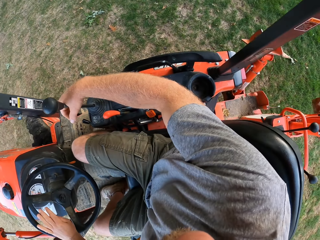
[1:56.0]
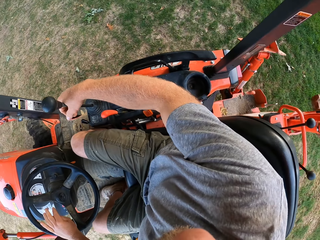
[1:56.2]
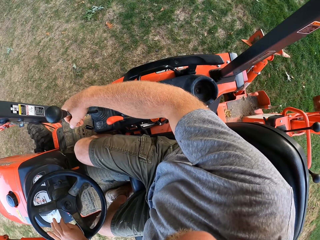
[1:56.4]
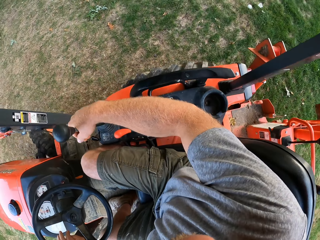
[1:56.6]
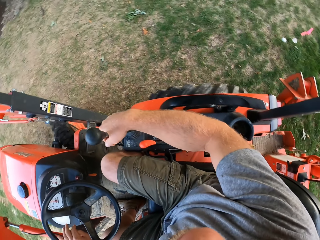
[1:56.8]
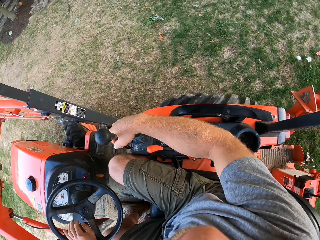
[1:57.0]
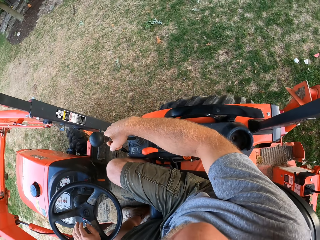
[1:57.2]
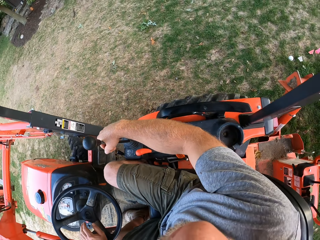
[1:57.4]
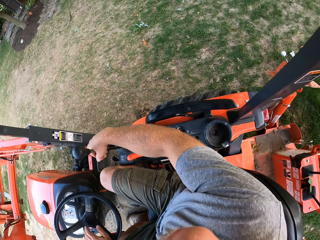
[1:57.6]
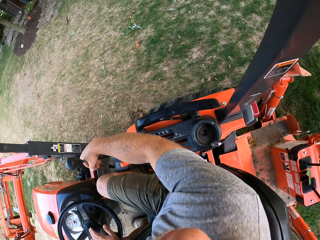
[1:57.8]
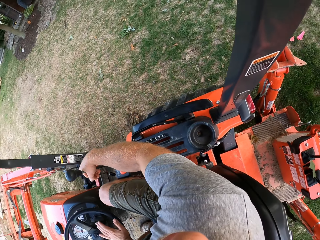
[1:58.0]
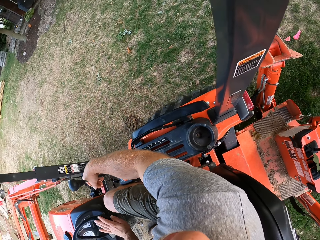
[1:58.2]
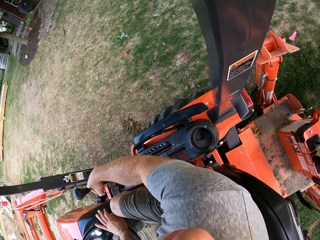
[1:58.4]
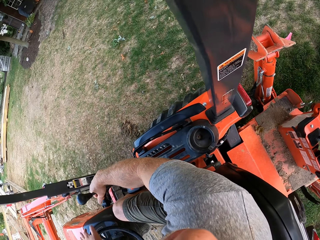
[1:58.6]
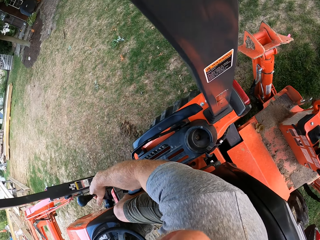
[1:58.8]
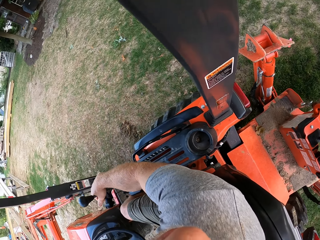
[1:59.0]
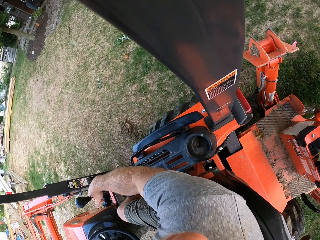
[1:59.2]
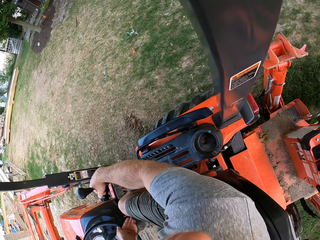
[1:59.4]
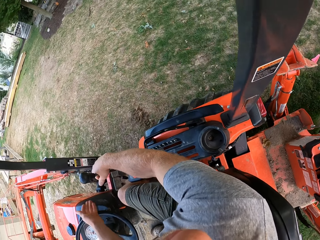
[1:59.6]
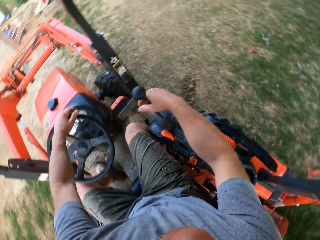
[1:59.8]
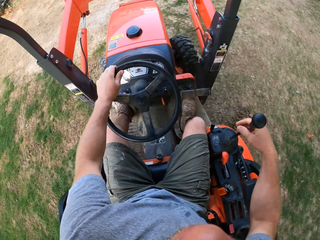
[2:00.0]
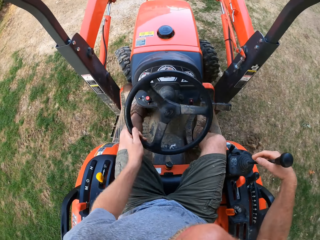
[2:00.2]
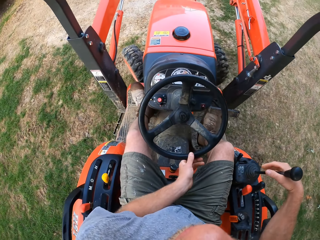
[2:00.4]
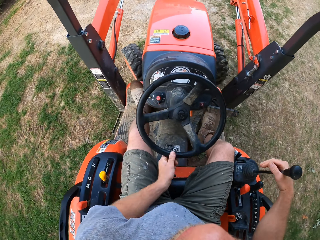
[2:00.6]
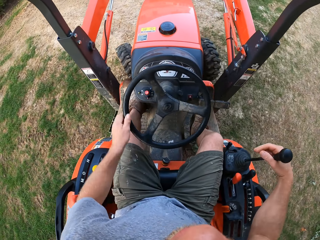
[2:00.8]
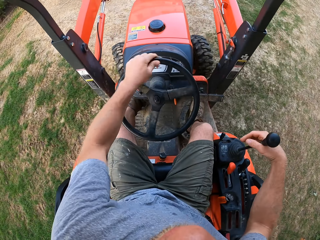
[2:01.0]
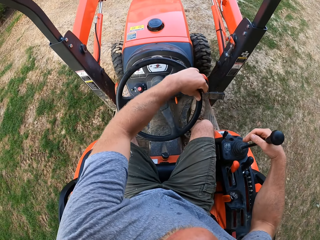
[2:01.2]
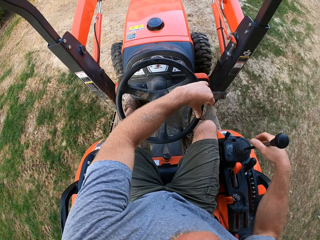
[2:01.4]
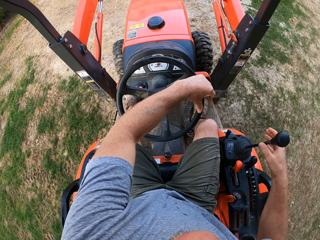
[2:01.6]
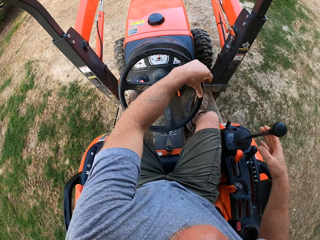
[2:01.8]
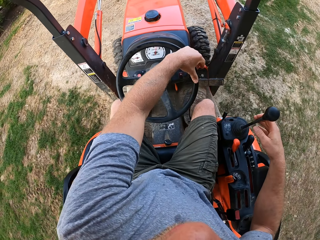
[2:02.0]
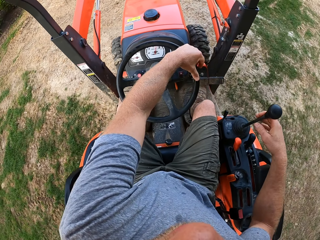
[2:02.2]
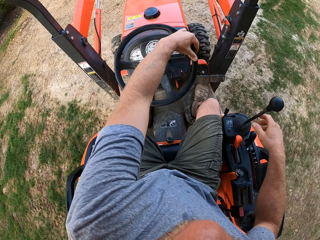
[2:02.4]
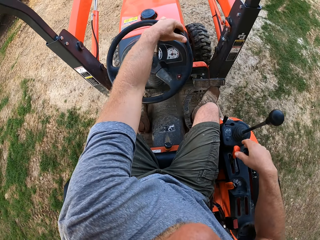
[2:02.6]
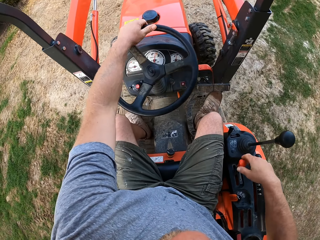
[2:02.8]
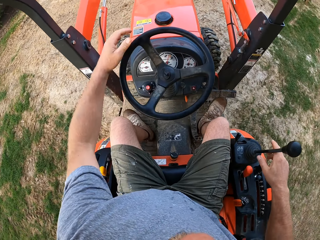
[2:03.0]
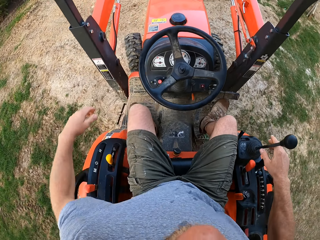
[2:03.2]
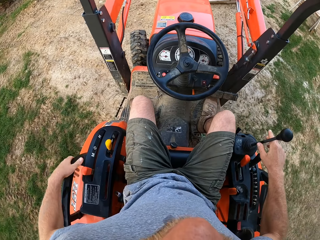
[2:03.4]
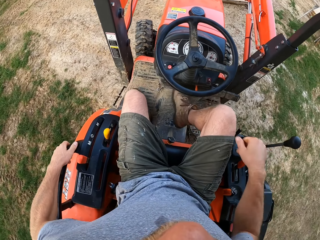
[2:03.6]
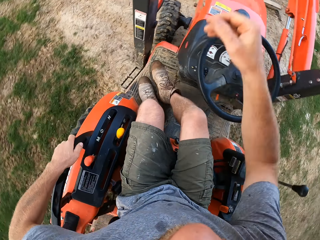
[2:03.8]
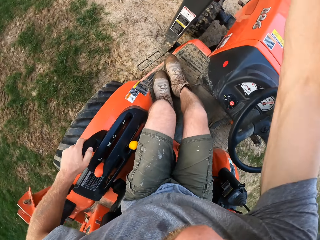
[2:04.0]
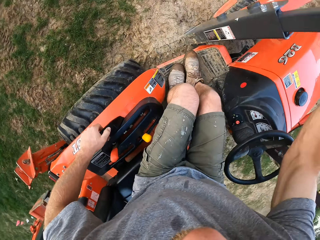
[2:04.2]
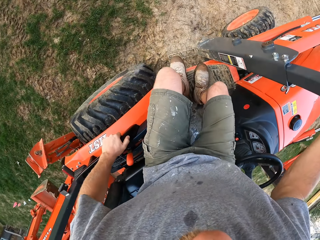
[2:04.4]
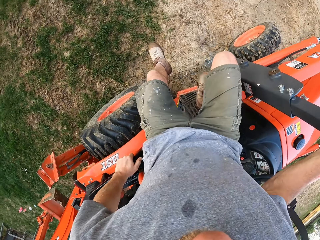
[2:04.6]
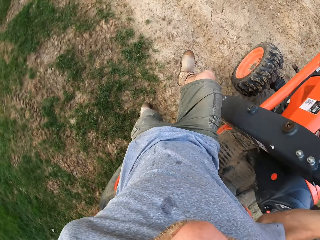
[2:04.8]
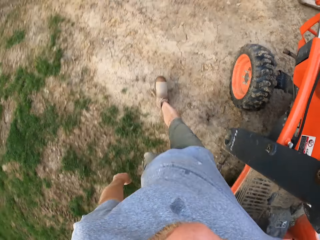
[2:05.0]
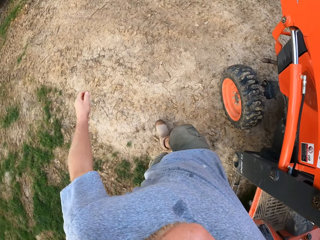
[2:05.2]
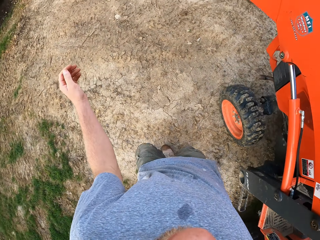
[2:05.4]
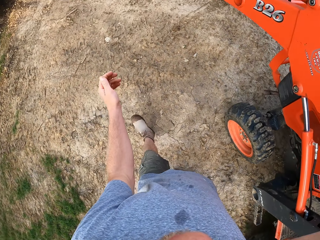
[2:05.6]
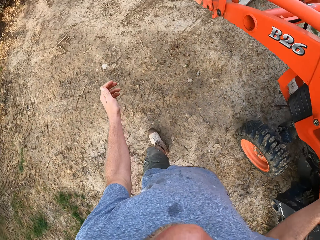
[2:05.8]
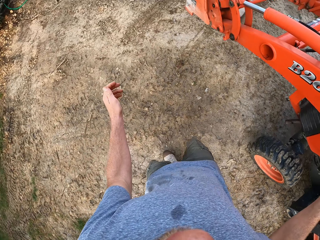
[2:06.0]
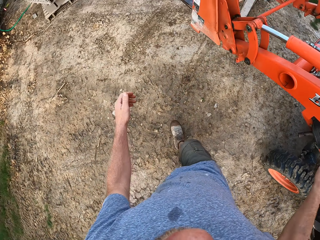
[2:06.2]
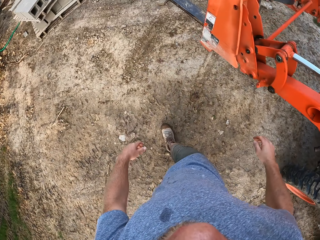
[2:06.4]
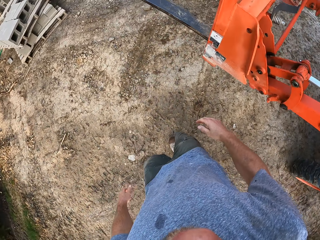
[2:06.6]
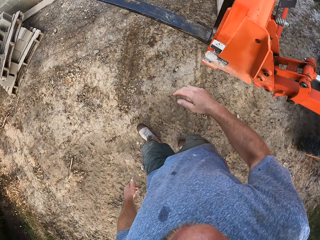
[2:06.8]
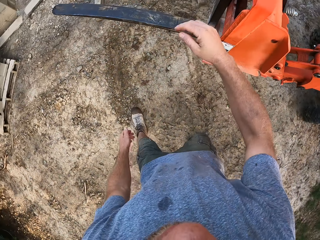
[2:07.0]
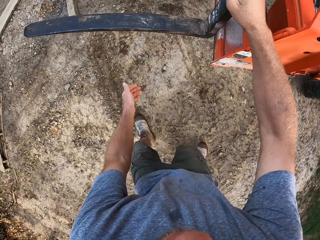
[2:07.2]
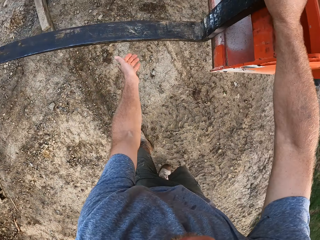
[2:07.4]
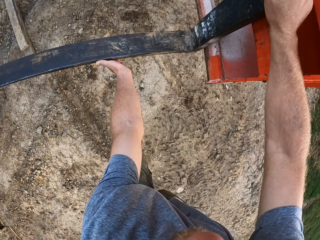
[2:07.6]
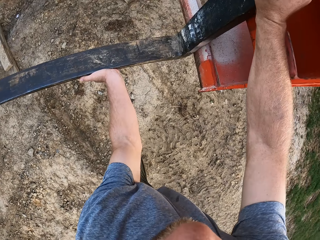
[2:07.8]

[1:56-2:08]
The camera wearer jumps out from the forklift. They walk around the field.

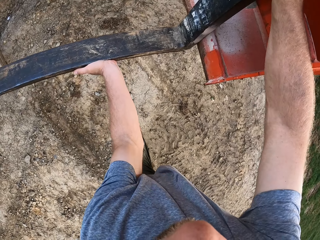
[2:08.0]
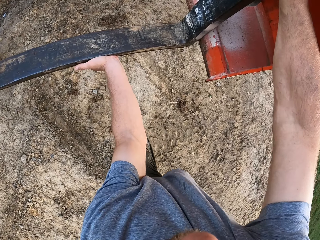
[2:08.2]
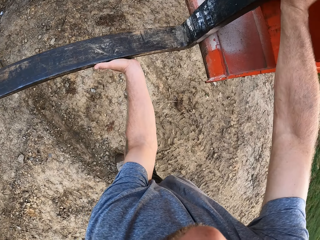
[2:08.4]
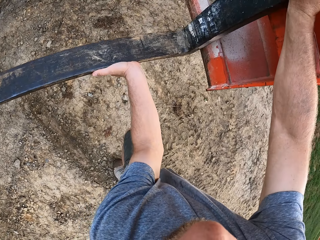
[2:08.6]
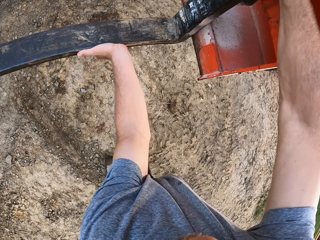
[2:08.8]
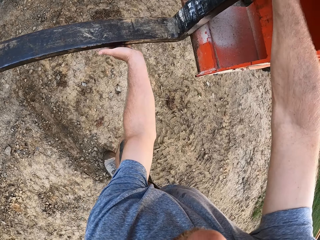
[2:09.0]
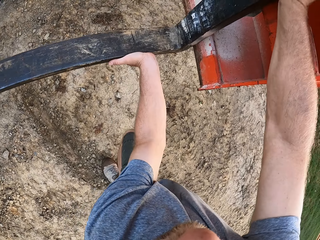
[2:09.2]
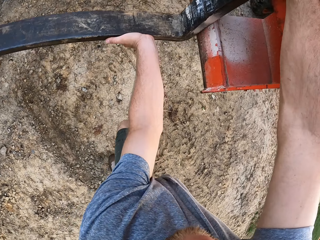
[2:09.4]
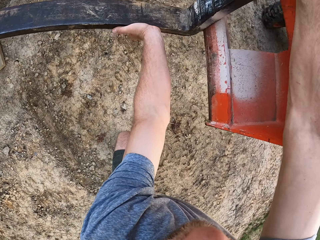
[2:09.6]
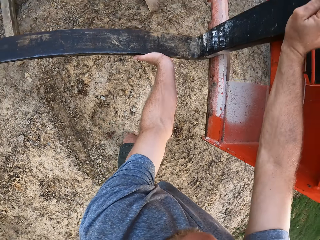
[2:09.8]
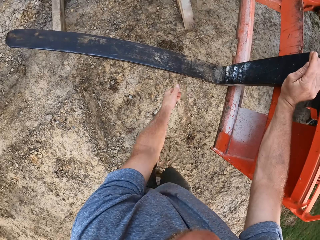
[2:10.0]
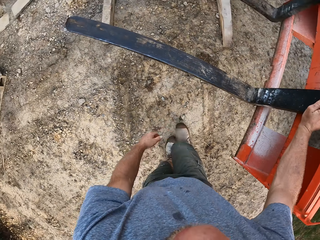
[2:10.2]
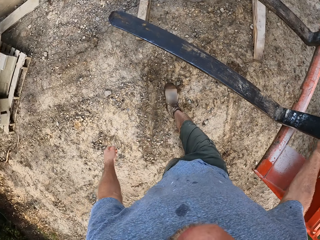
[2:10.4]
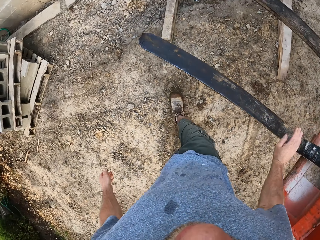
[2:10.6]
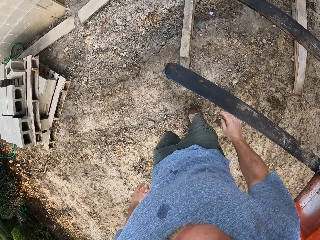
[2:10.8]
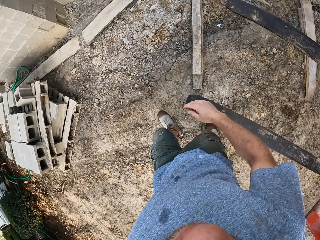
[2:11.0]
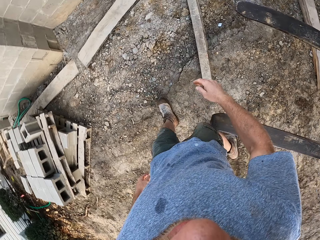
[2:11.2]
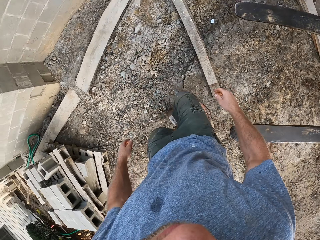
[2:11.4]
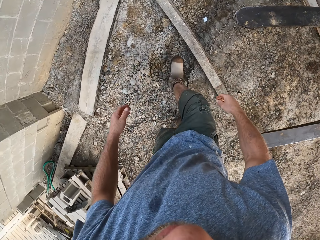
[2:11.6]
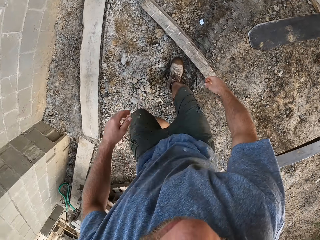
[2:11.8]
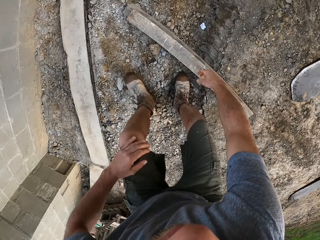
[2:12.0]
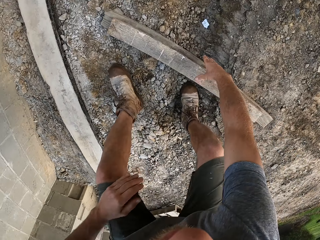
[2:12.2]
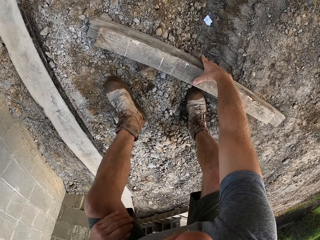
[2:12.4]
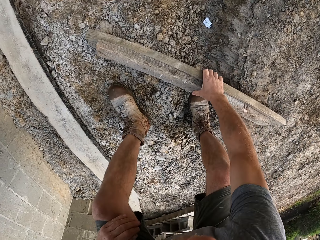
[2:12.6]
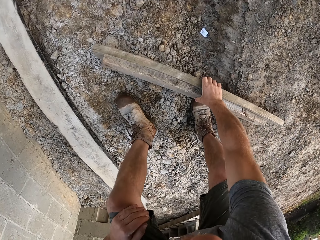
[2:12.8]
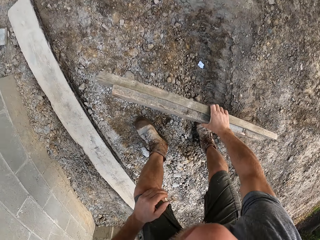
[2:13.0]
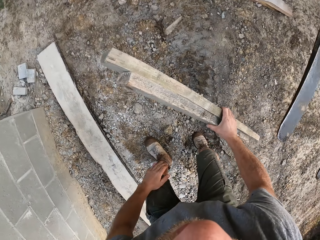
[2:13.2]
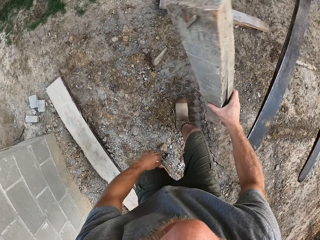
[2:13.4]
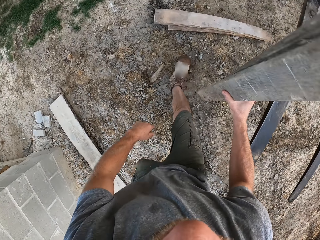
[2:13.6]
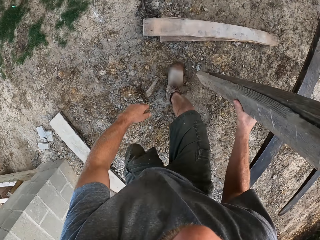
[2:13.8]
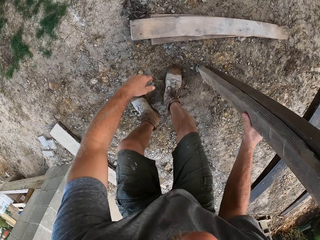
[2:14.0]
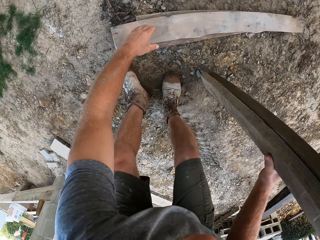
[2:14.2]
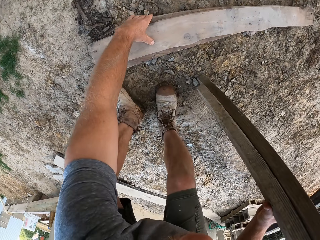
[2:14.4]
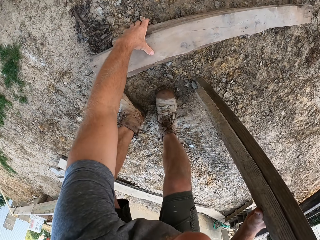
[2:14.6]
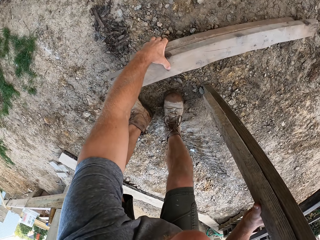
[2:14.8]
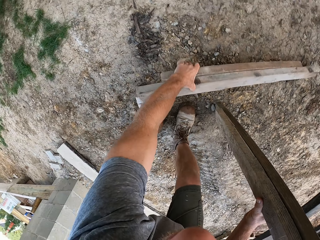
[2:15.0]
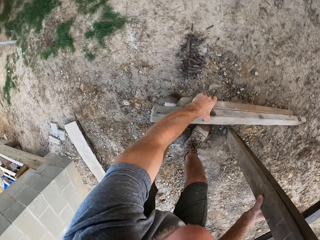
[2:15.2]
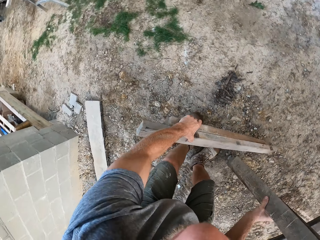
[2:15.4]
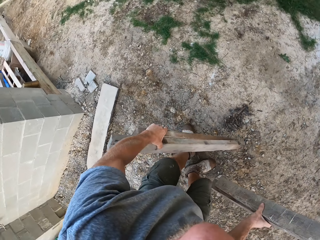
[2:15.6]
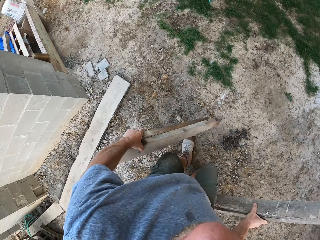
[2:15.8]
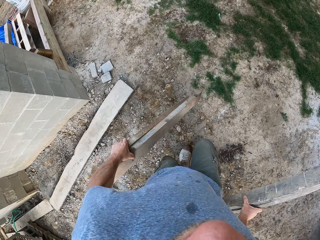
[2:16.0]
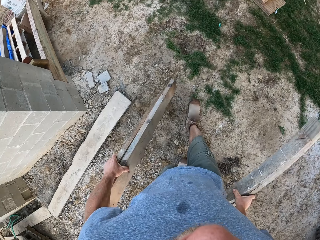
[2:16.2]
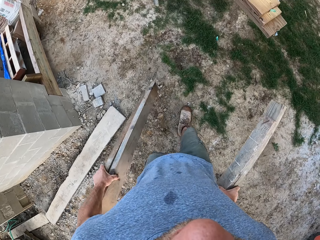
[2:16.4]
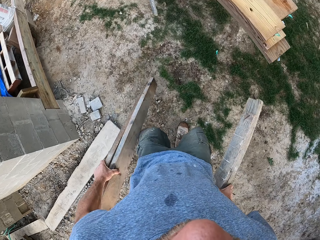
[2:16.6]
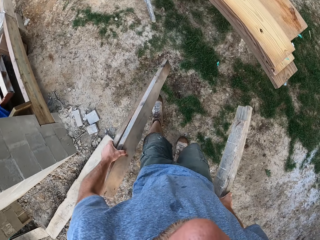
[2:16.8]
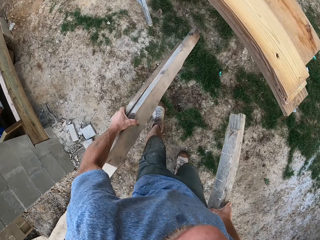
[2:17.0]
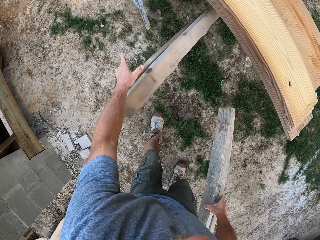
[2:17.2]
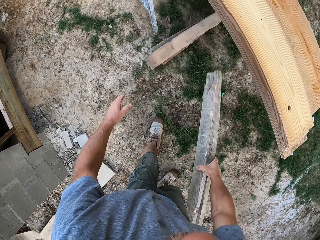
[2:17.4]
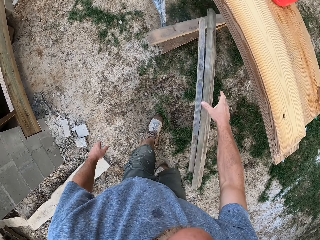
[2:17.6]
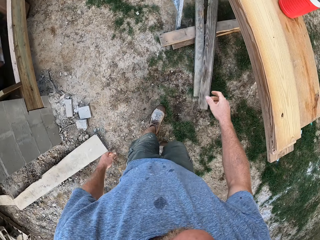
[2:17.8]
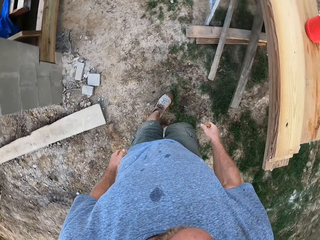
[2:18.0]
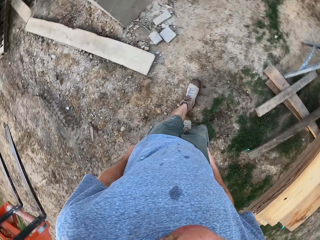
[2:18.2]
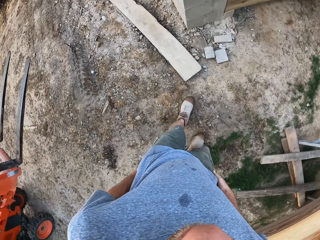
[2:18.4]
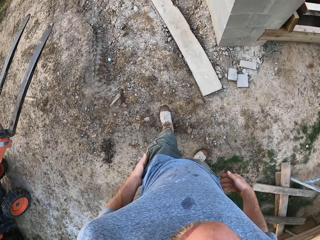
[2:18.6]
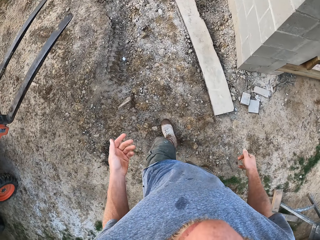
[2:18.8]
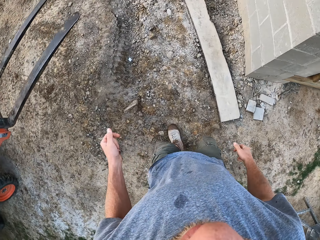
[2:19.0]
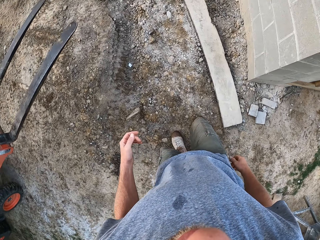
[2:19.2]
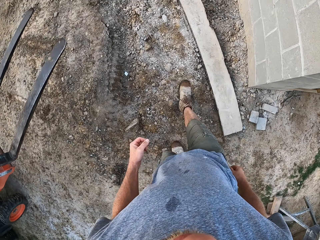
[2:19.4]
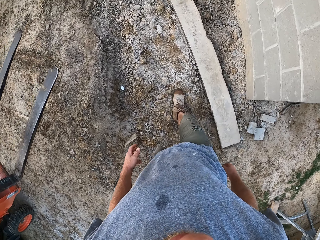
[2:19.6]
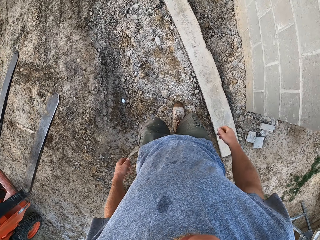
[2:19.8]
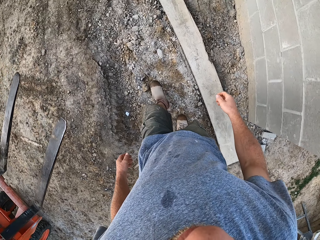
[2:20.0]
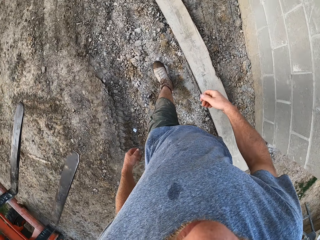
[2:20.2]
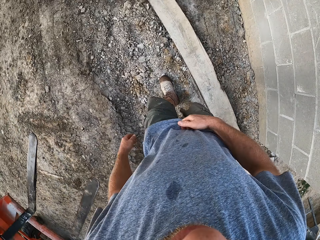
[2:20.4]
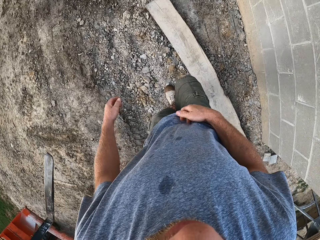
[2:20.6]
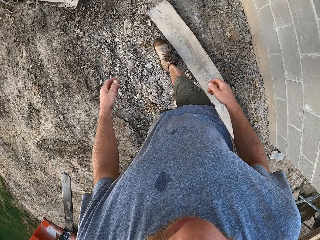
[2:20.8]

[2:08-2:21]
The camera wearer holds the fork of the forklift. He adjusts the forks of the forklift with both hands. He squeezes the fork on the forklift. He walks around the field. He picks up a wooden plank from the ground with his right hand. He walks around the field. He picks up a wooden plank from the ground with his left hand. He walks around the field. He drops the wooden planks on the floor. He looks around the field. He cleans his left hand on his shorts. He walks around the field.
